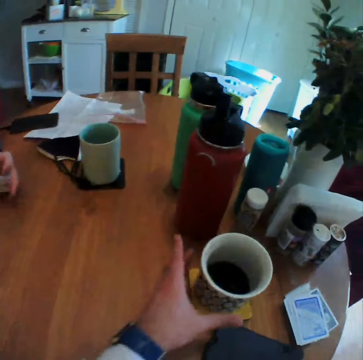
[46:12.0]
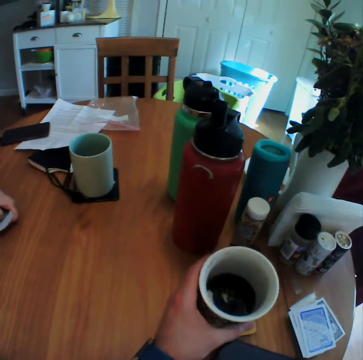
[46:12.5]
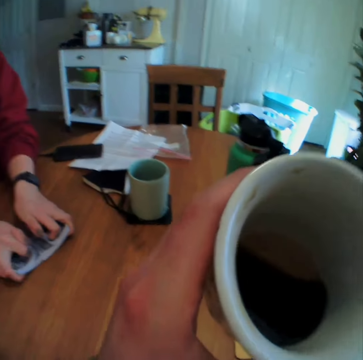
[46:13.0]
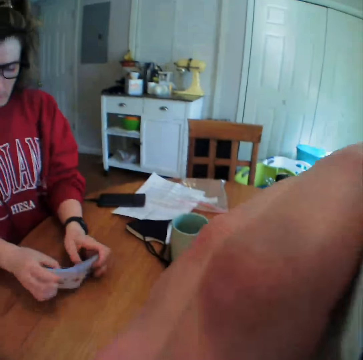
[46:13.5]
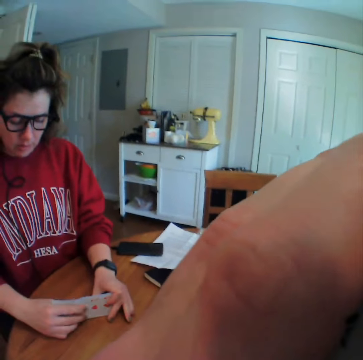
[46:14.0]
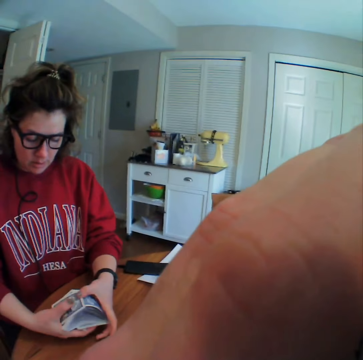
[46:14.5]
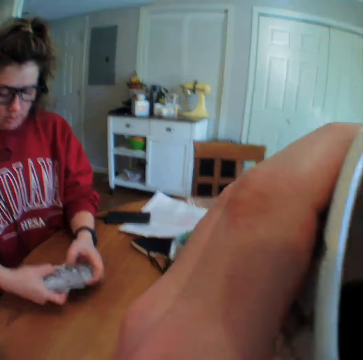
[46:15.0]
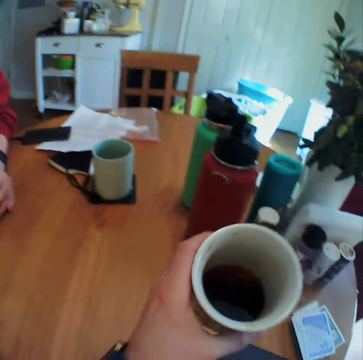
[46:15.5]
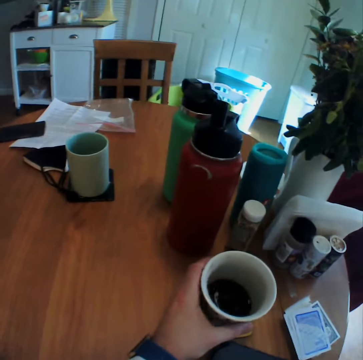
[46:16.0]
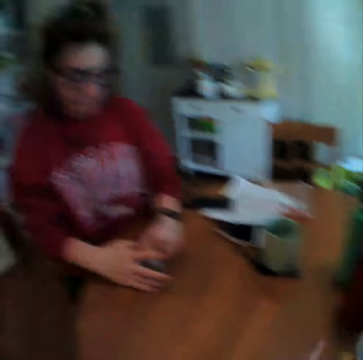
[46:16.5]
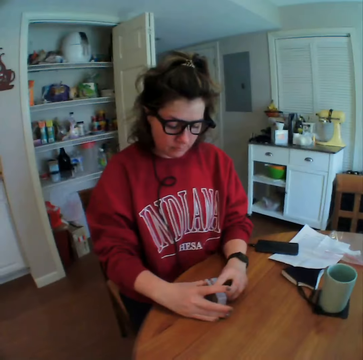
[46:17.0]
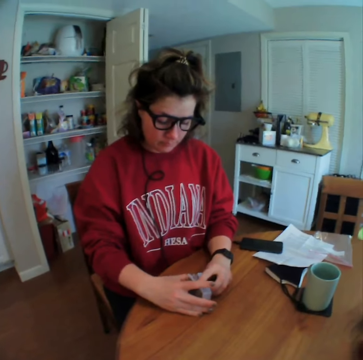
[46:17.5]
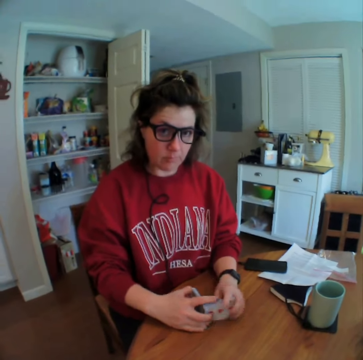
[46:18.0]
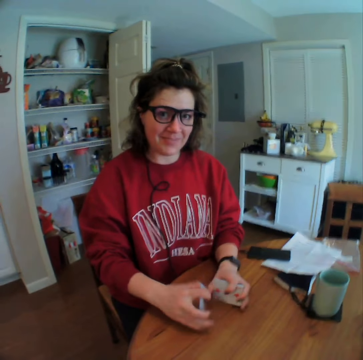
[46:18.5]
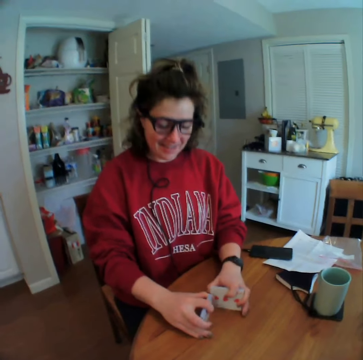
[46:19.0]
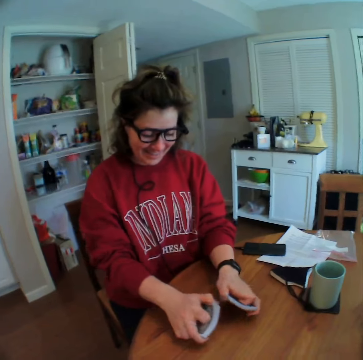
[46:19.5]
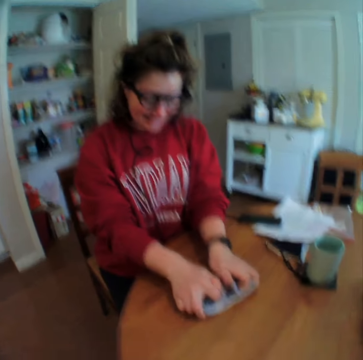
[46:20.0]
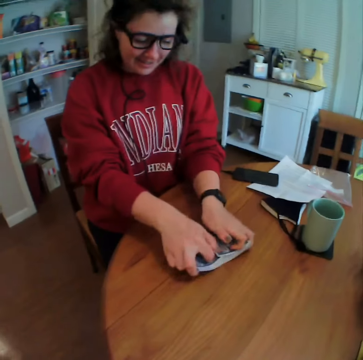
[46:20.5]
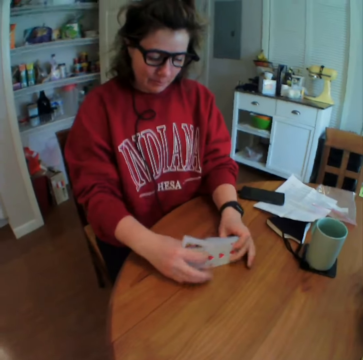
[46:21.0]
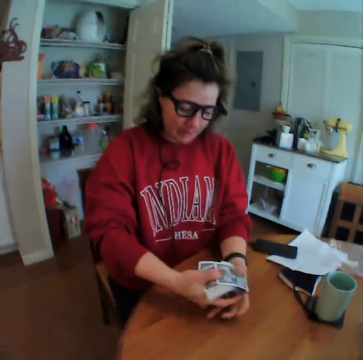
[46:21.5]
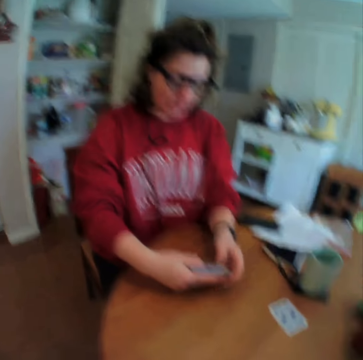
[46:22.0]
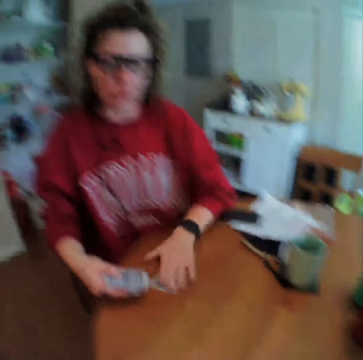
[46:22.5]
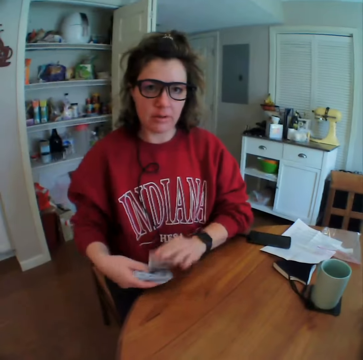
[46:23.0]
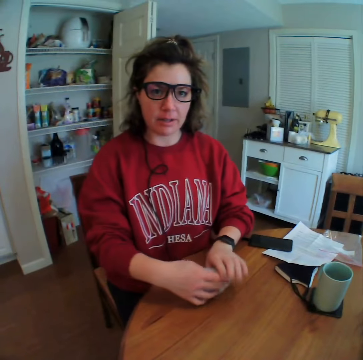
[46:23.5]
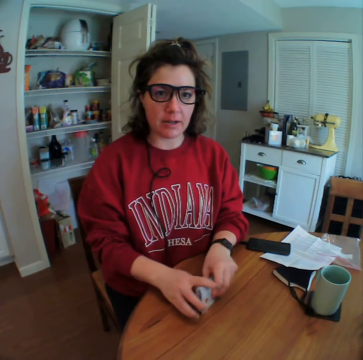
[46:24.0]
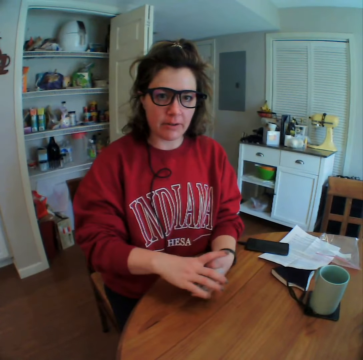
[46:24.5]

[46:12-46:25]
The camera wearer picks up a mug of coffee. They sip the coffee. They put the mug of coffee down. They look at a lady. They talk to the lady. The lady drops a card. The lady picks up the card.

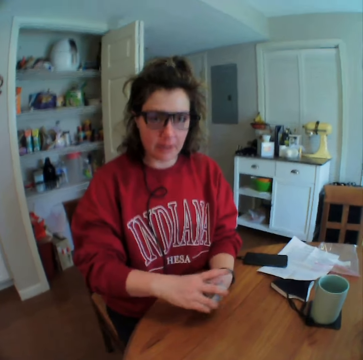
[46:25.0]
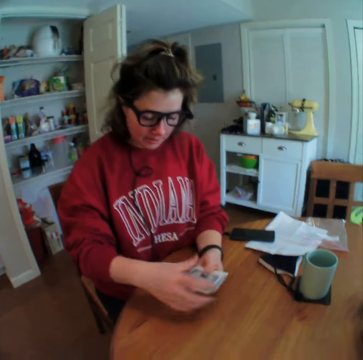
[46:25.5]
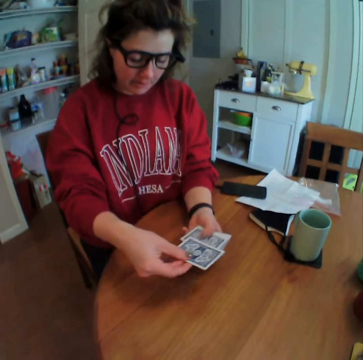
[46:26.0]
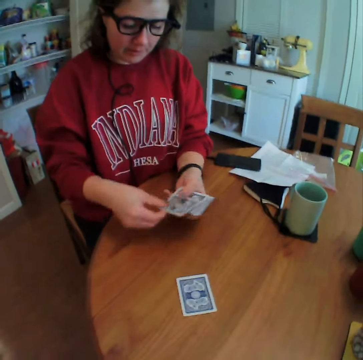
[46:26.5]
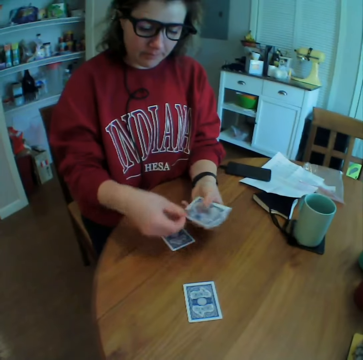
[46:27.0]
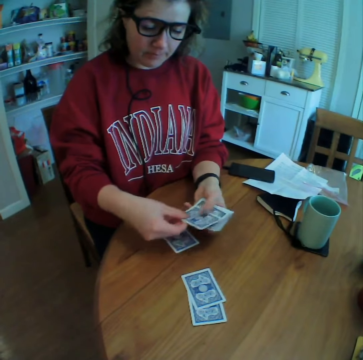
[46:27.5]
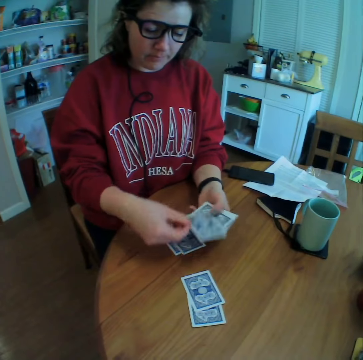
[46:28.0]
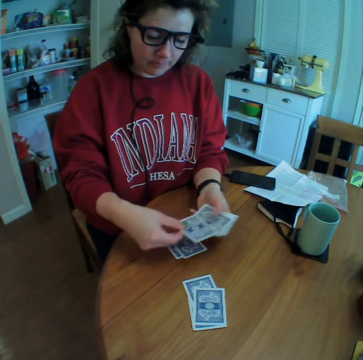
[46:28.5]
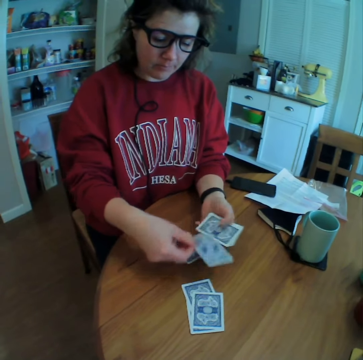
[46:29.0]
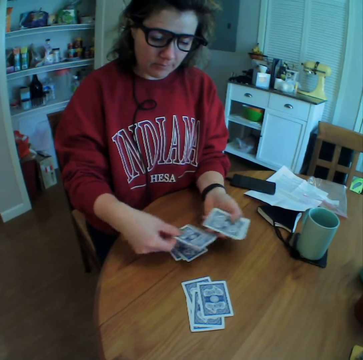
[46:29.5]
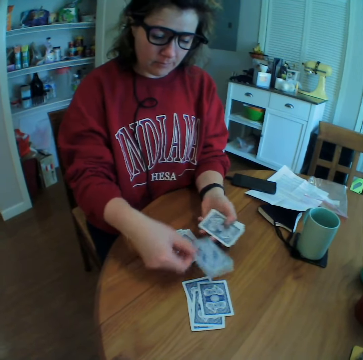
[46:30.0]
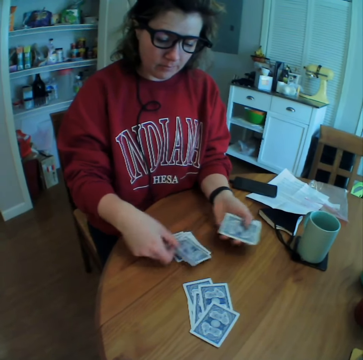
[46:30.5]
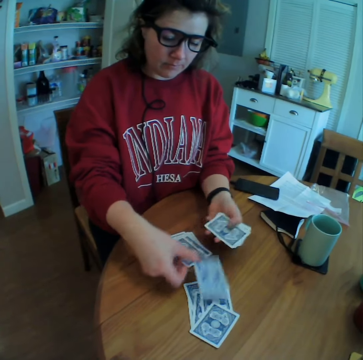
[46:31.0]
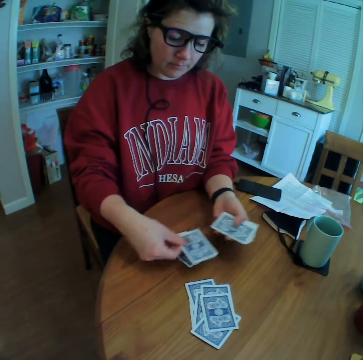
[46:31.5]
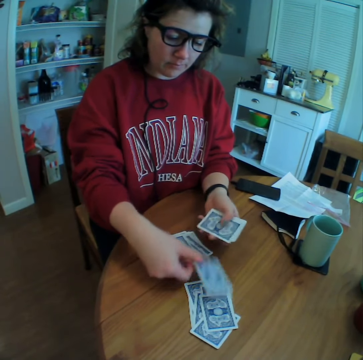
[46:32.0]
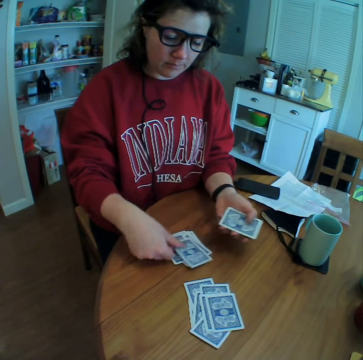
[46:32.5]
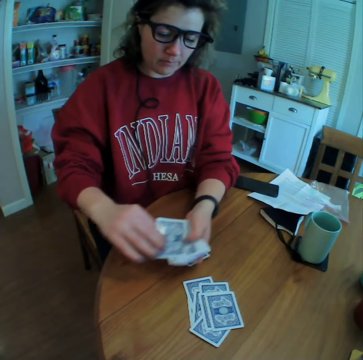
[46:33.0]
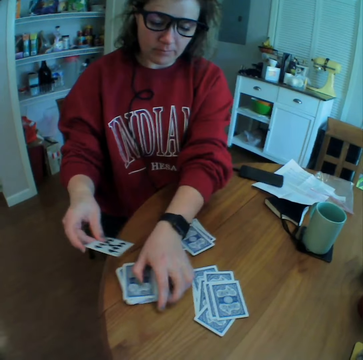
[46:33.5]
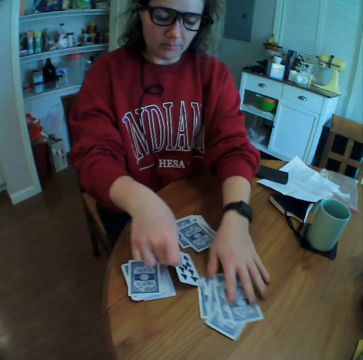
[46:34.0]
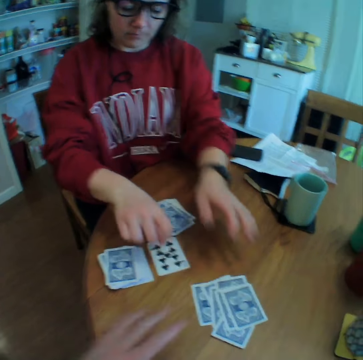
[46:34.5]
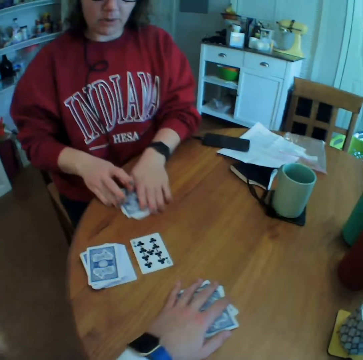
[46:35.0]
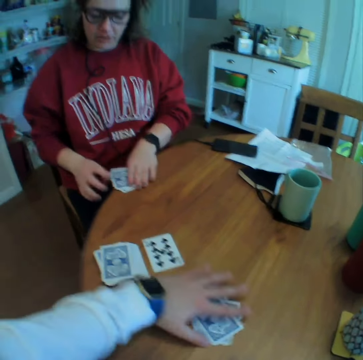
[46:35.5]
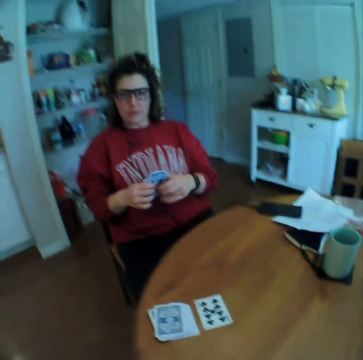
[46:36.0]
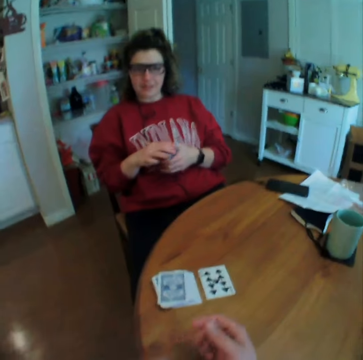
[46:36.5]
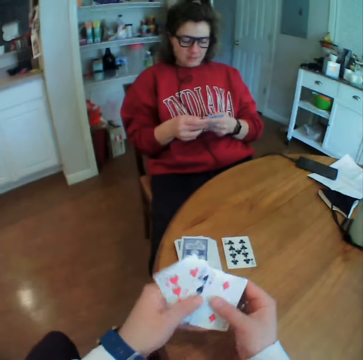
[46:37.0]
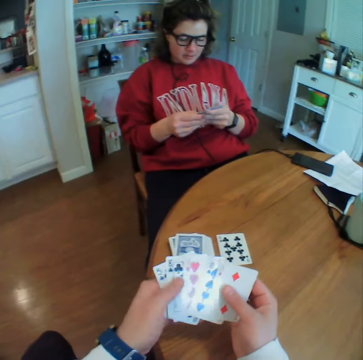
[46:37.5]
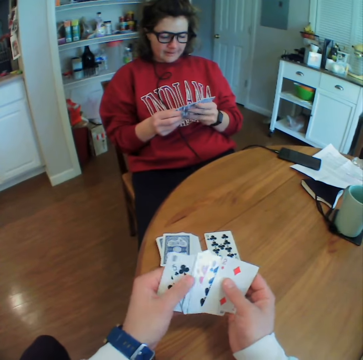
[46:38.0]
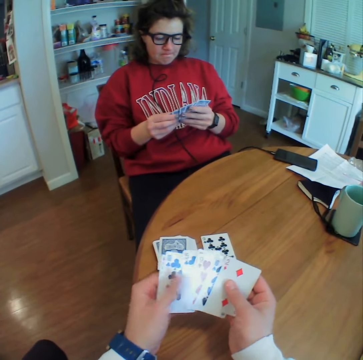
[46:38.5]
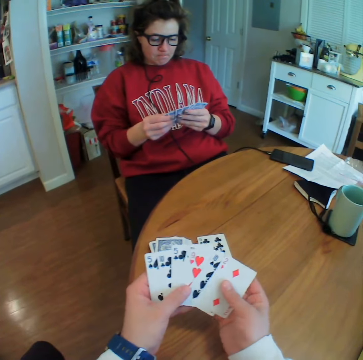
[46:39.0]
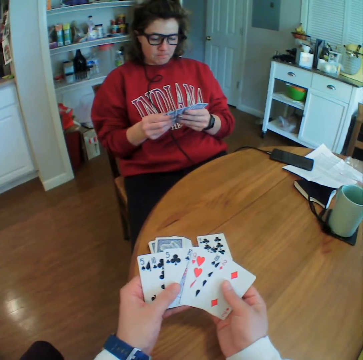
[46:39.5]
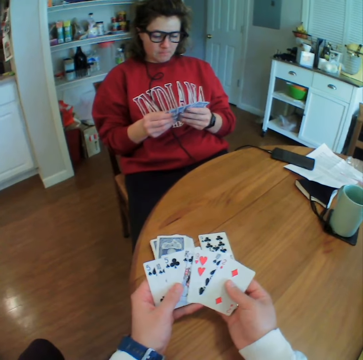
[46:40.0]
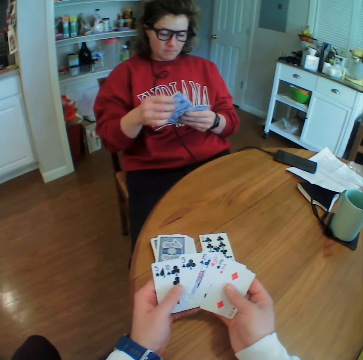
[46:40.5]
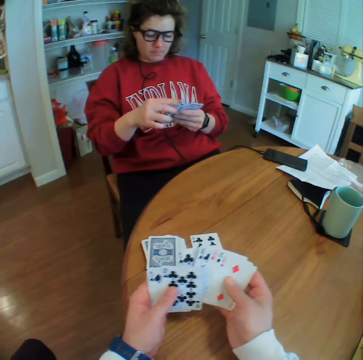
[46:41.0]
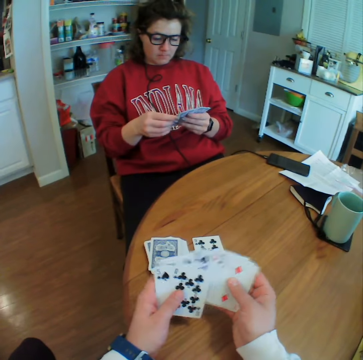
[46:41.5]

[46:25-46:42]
The lady shares the cards with the camera wearer. The camera wearer puts the cards on the table. The lady puts the other cards down. The lady drops a card. The camera wearer picks up his cards. He reshuffles the cards. He spreads the cards on his hands.

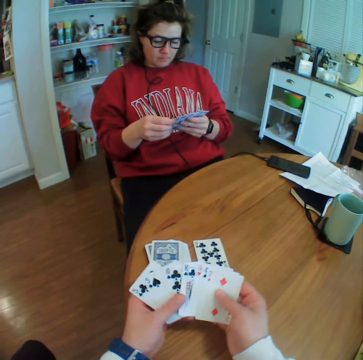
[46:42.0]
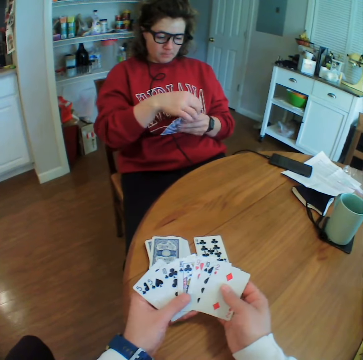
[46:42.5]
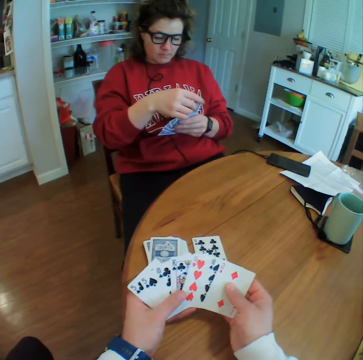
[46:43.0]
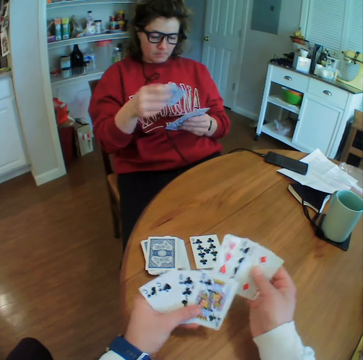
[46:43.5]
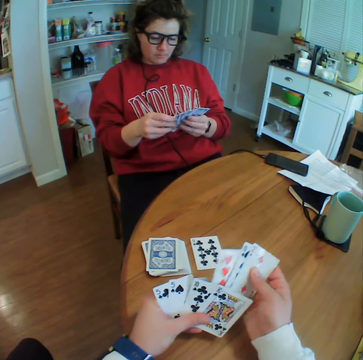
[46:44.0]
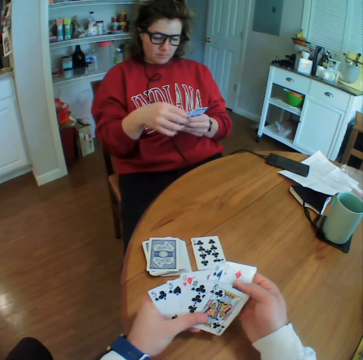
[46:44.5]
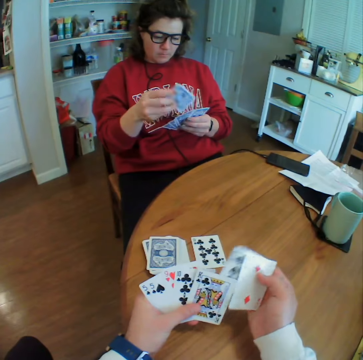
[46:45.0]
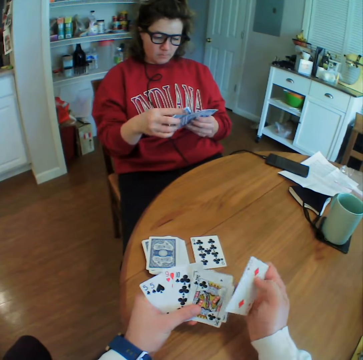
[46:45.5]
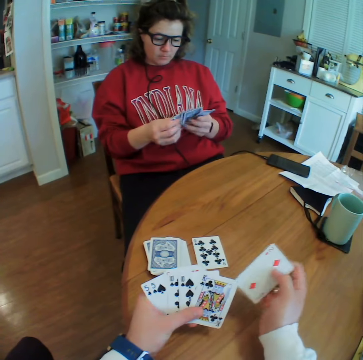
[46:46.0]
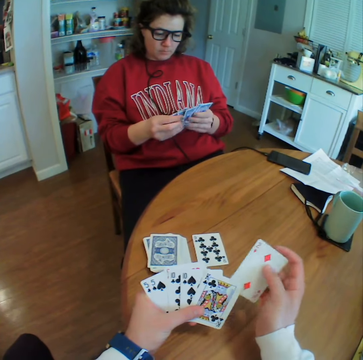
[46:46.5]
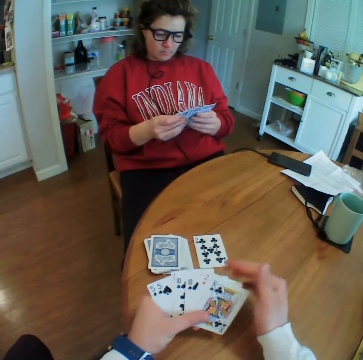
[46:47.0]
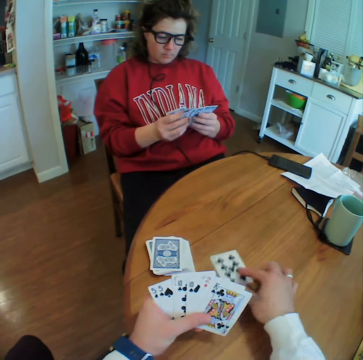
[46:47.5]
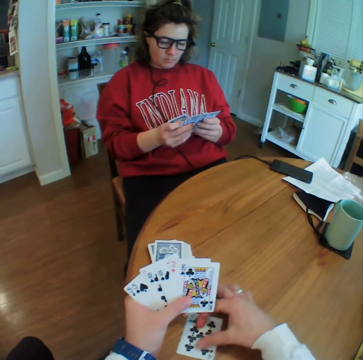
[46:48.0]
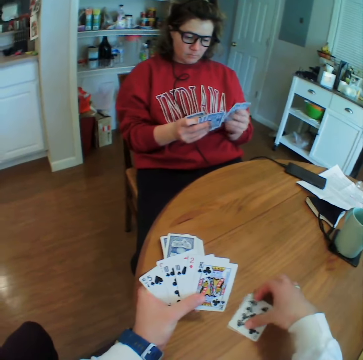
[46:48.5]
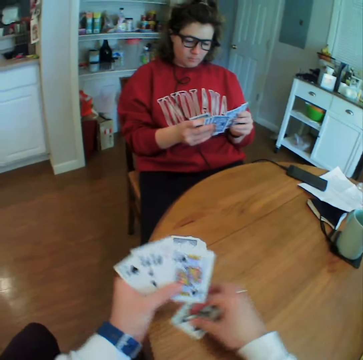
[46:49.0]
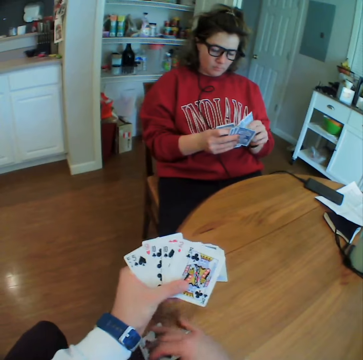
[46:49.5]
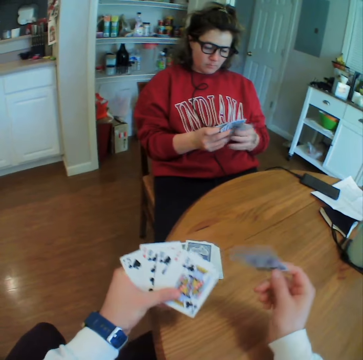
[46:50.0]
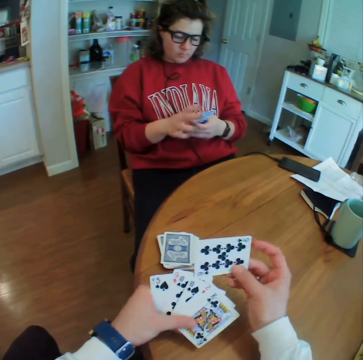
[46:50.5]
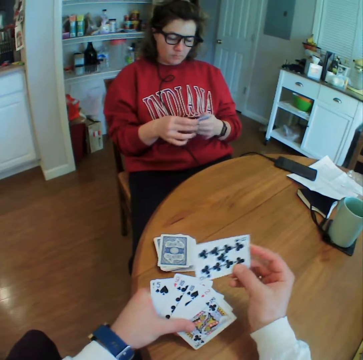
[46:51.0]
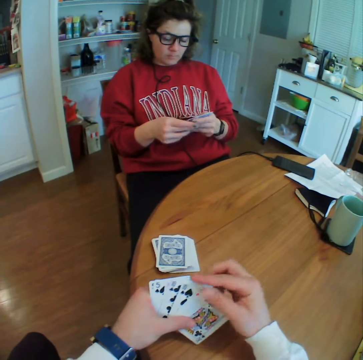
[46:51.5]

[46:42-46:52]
The camera wearer picks up a card.
